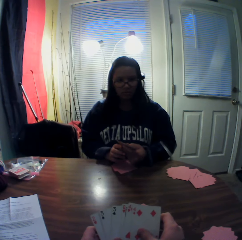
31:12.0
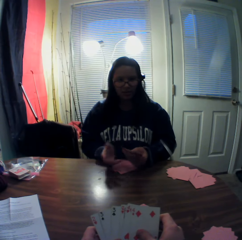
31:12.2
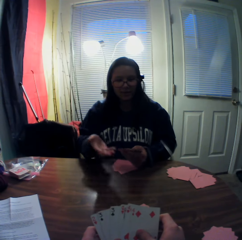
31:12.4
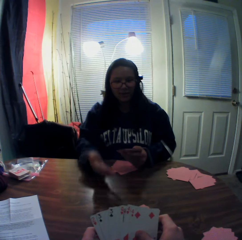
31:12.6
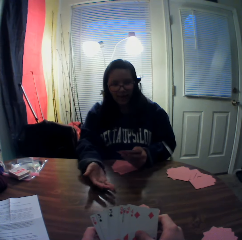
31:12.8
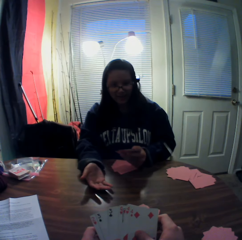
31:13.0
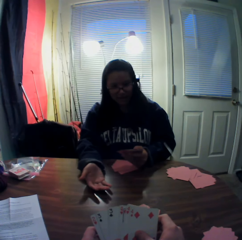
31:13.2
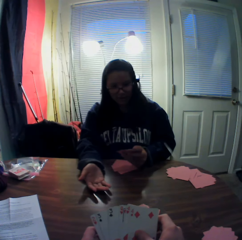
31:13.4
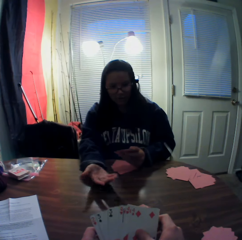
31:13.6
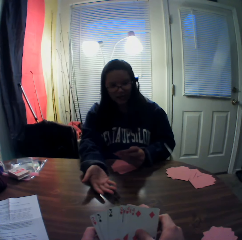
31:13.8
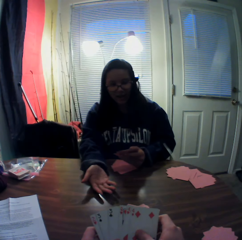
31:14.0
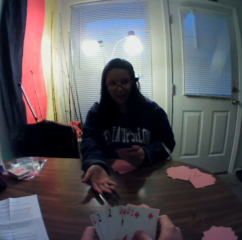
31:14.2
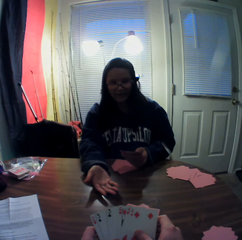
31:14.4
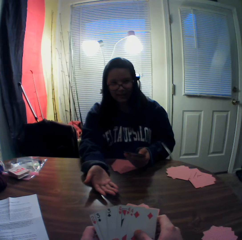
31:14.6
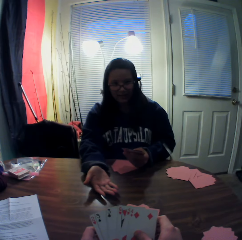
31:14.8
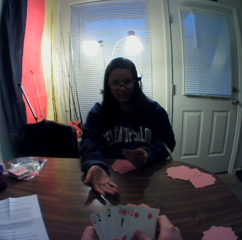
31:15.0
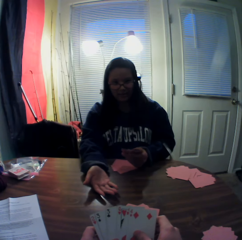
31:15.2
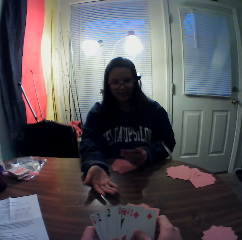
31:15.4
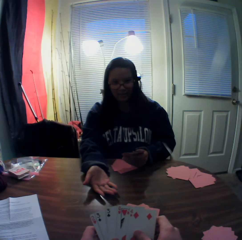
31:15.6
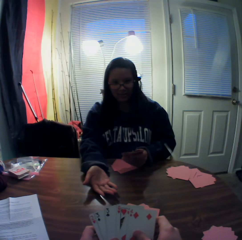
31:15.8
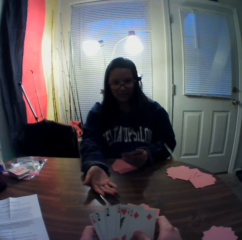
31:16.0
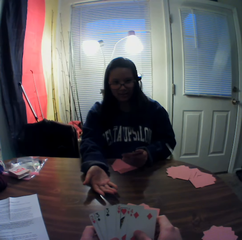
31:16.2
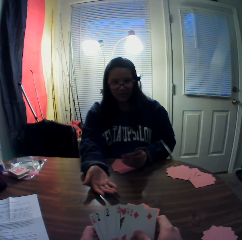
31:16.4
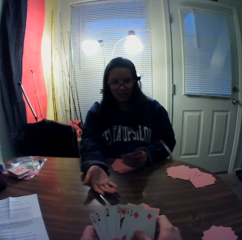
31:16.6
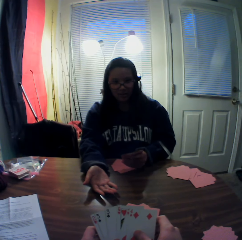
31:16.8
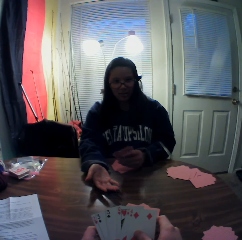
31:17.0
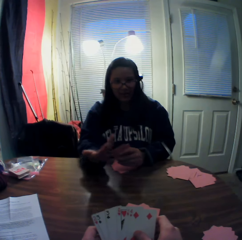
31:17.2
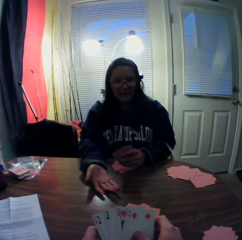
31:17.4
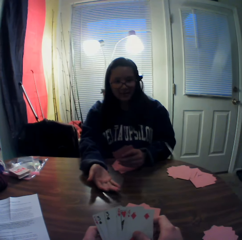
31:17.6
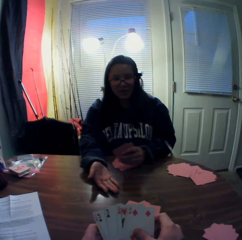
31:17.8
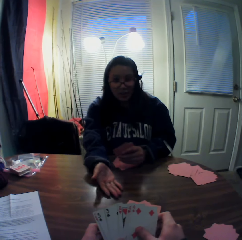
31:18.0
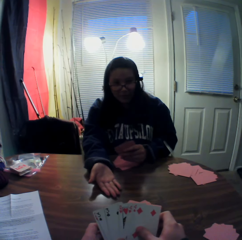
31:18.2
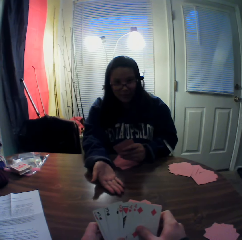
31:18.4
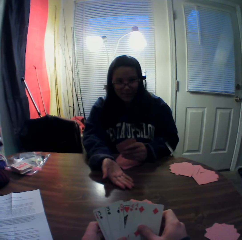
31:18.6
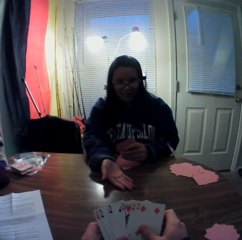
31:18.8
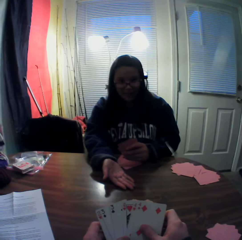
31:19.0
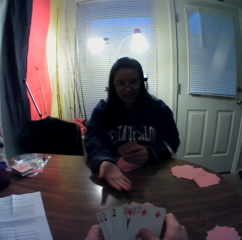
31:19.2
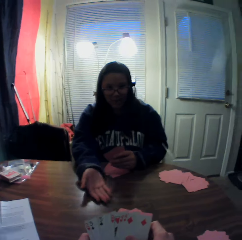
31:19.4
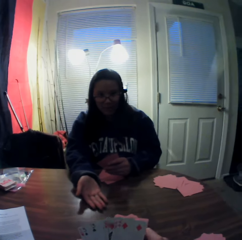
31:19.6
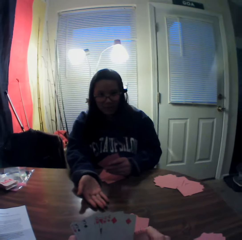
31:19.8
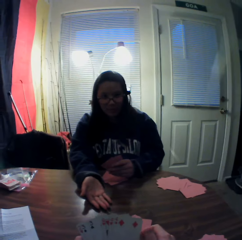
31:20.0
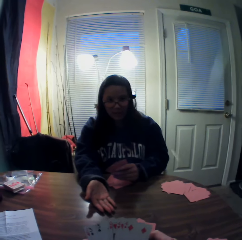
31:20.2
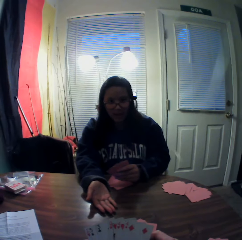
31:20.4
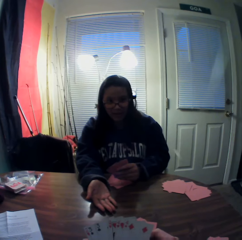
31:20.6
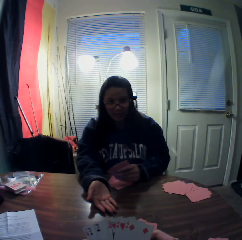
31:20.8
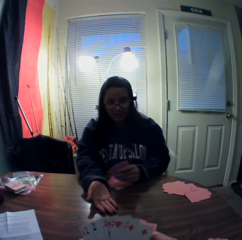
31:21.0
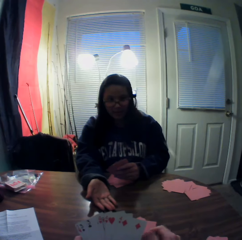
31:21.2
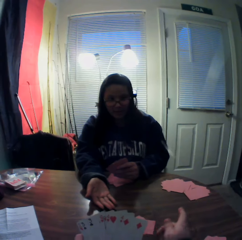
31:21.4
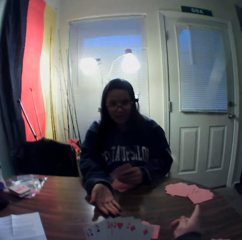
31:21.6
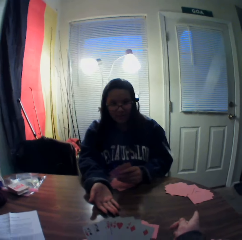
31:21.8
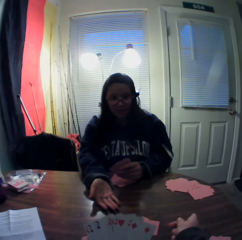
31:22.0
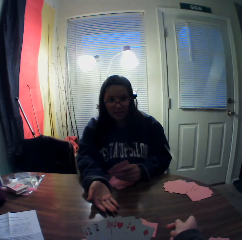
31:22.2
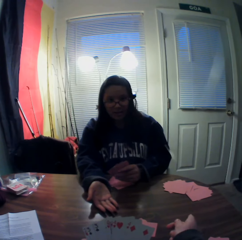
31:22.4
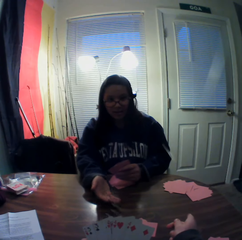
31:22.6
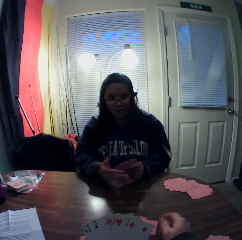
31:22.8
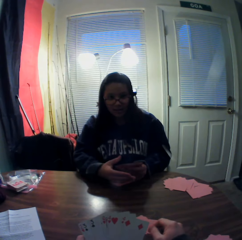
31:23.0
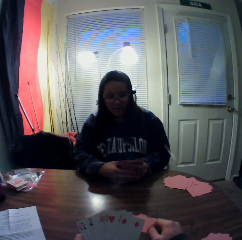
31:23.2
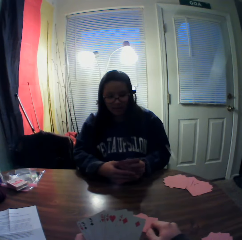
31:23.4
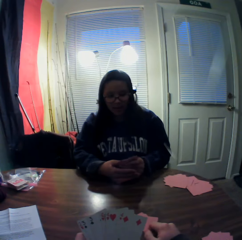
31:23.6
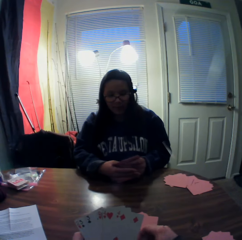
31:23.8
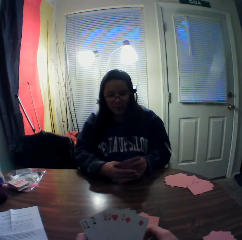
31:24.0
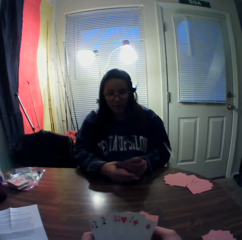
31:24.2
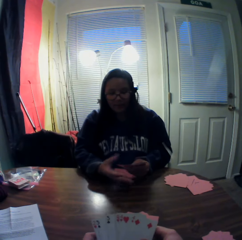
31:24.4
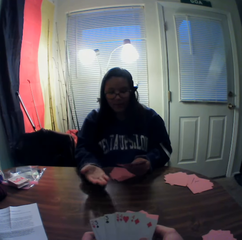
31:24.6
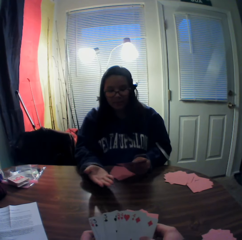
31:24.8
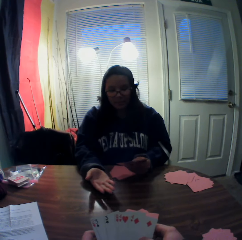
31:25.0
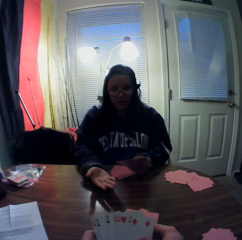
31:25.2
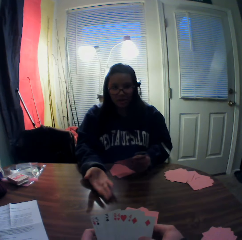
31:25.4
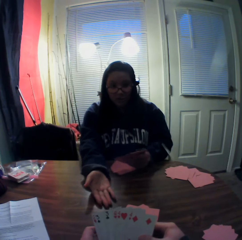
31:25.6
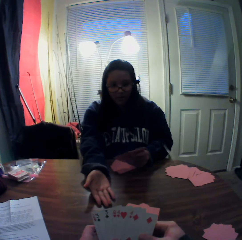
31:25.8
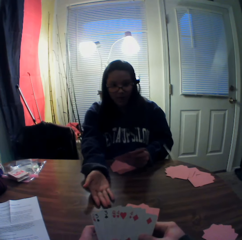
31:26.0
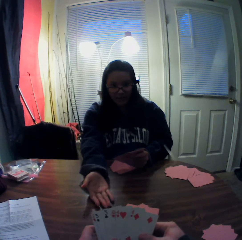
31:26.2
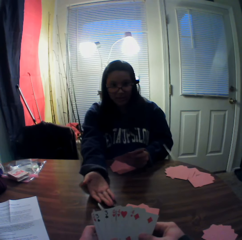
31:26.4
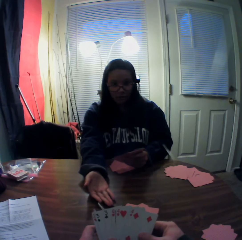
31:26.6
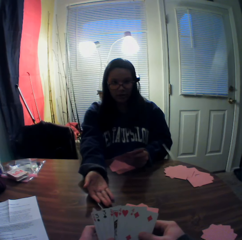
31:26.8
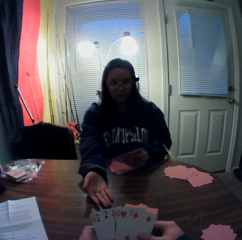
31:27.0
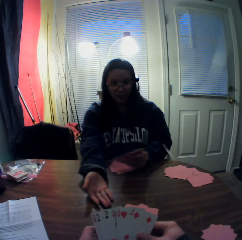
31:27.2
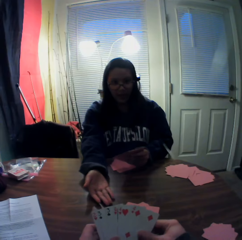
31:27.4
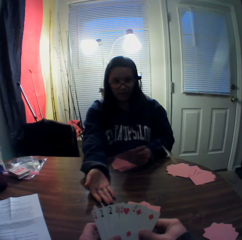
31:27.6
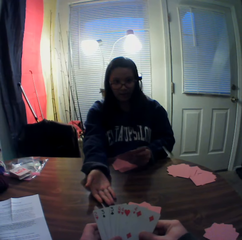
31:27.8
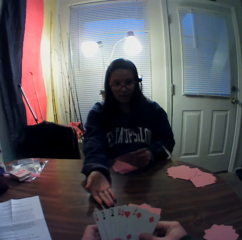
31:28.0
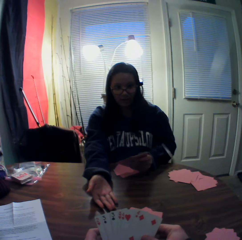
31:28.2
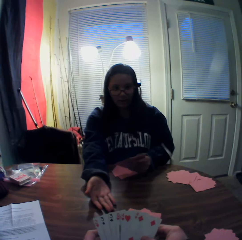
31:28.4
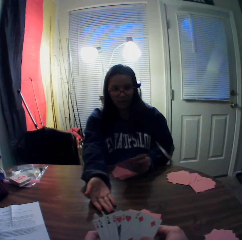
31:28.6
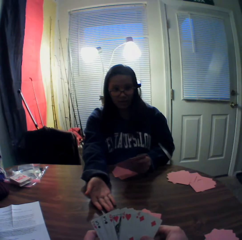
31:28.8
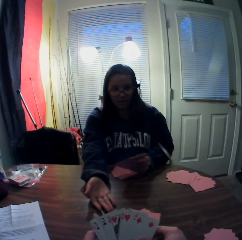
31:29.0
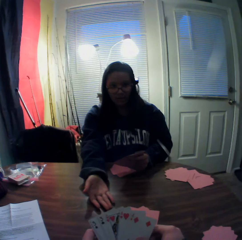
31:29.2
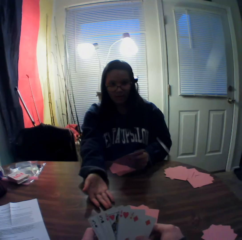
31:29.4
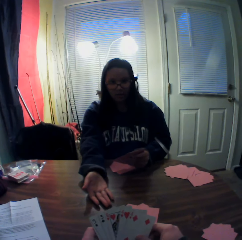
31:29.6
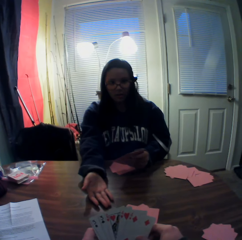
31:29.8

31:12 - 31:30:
The woman taps the table with her right hand. The woman puts her hand on the table. The woman holds the playing cards with both hands. The woman puts her hand on the table.

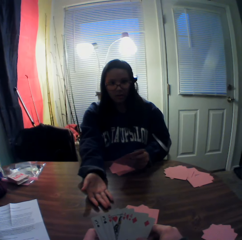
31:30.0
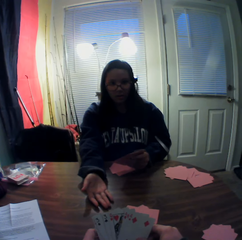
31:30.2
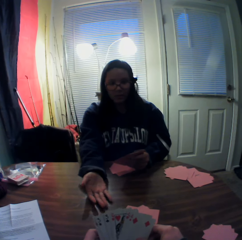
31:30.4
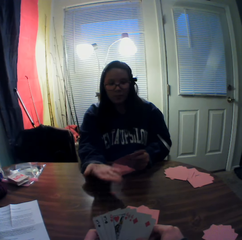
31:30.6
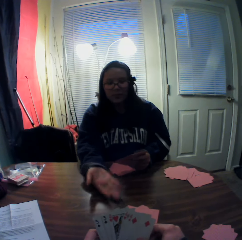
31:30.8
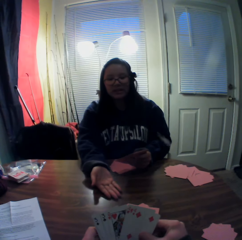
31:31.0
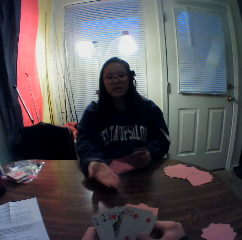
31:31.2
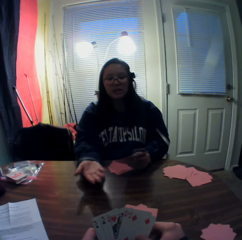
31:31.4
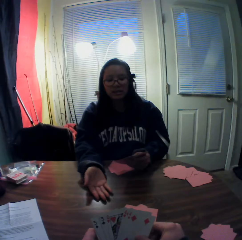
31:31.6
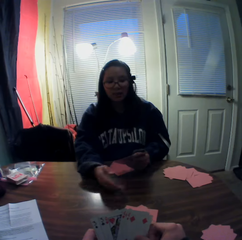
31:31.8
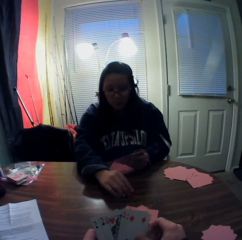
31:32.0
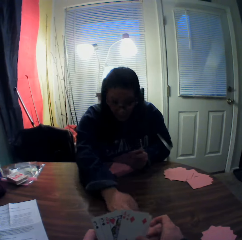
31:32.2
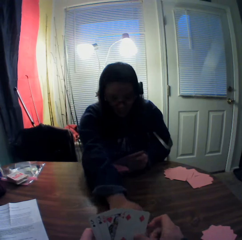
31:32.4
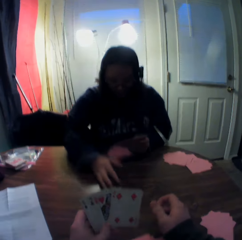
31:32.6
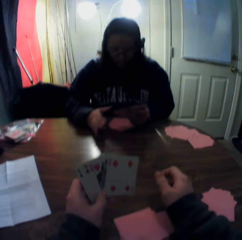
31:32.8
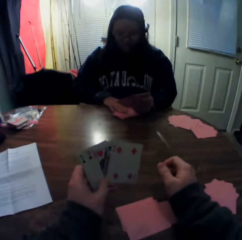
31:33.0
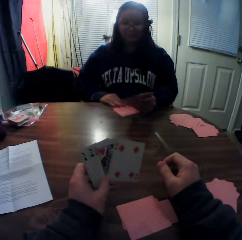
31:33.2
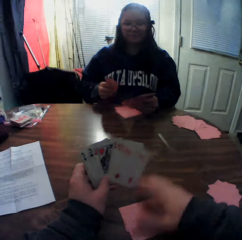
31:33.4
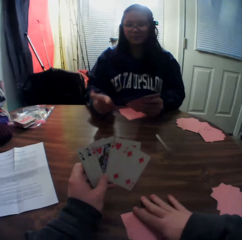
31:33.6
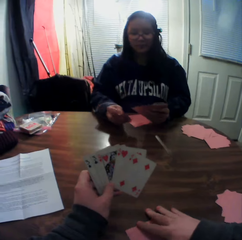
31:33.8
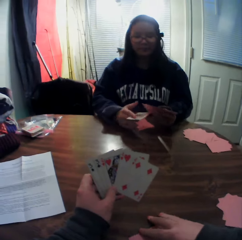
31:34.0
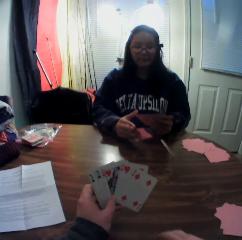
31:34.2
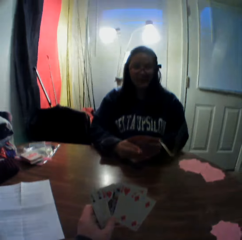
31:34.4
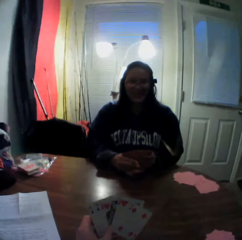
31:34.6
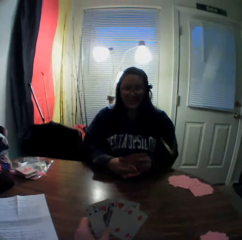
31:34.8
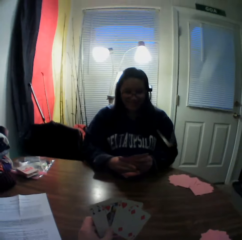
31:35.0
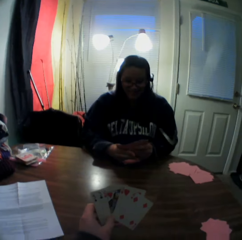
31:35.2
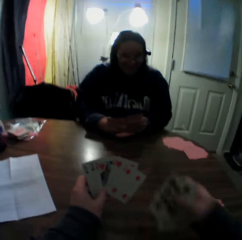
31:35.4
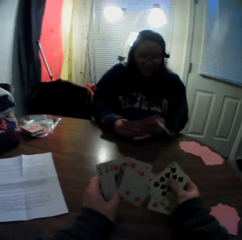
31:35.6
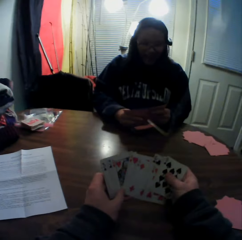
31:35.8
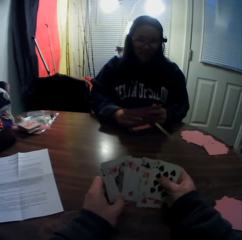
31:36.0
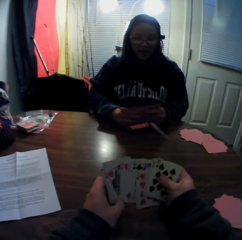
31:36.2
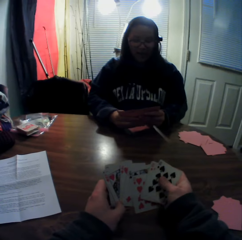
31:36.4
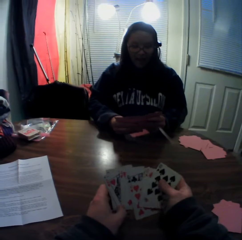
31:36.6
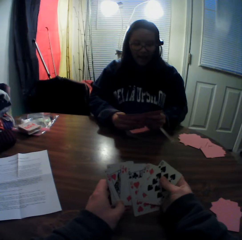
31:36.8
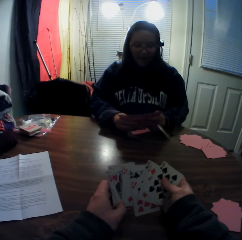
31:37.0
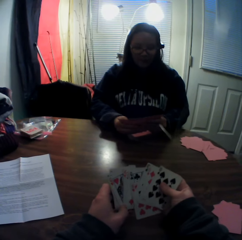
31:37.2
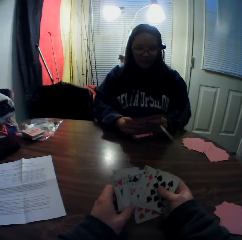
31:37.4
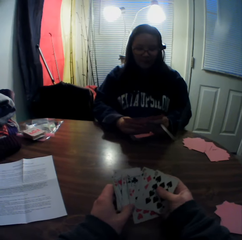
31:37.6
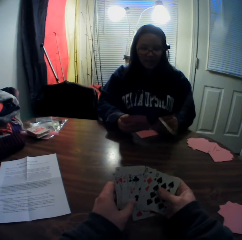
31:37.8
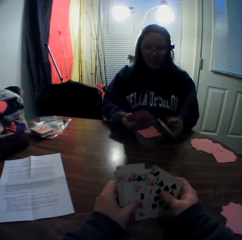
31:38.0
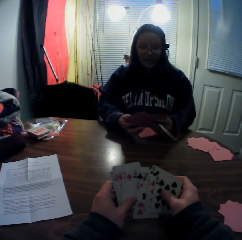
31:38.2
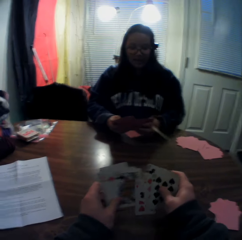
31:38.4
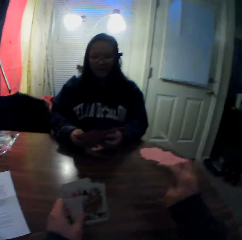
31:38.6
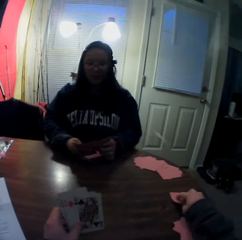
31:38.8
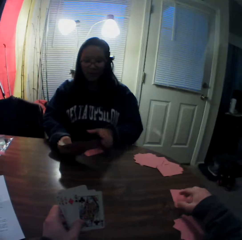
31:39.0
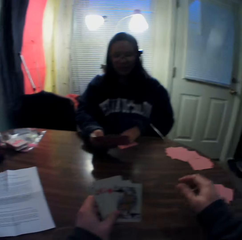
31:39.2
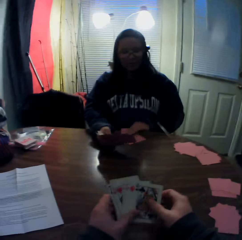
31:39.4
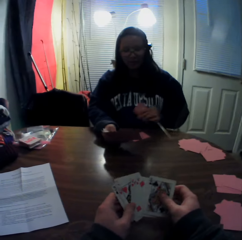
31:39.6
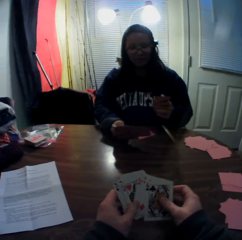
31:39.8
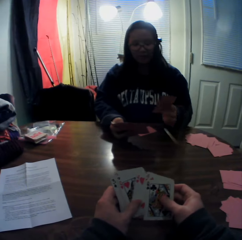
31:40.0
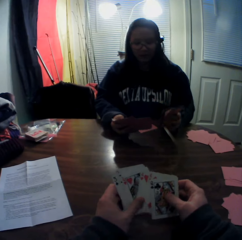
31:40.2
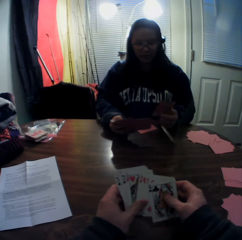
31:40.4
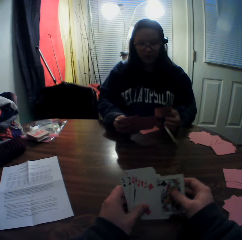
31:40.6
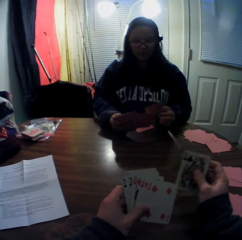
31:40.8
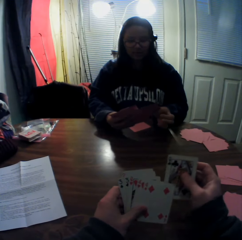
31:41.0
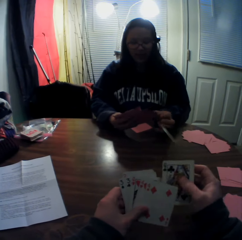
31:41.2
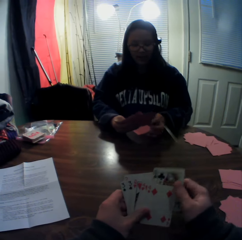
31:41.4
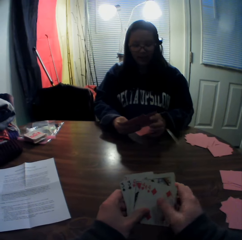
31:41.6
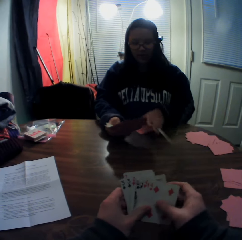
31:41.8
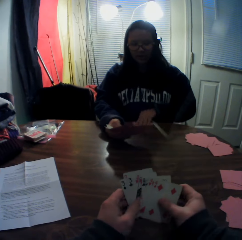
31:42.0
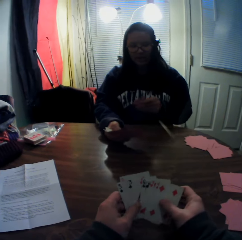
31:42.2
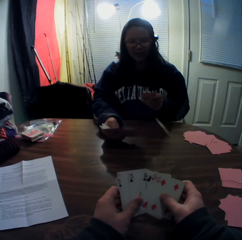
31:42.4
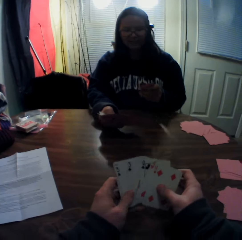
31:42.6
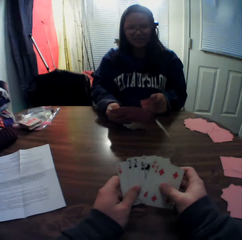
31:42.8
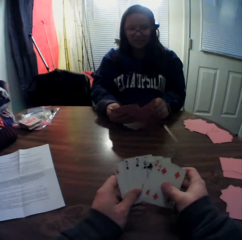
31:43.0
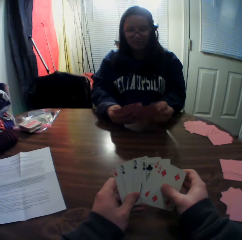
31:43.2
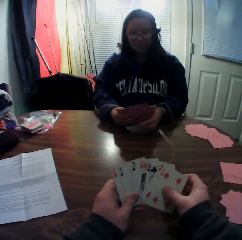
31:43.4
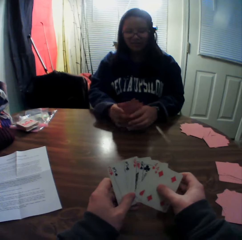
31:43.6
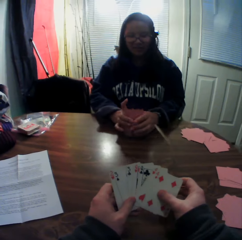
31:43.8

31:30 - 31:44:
The camera wearer moves the playing cards on the table. The woman moves the stack of cards on the table. The woman picks a playing card from the stack of cards on the table with her right hand. The camera wearer packs the stack of cards on the table with his right hand. The woman holds the playing card. The camera wearer picks playing cards from the table. The woman adds the card to the stack of cards in her hands and flips through the stack of cards in her hands. The camera wearer holds the playing cards. He adds the cards to the stack of cards in his hands. He flips through the stack of cards in his hands. He picks cards from the stack of cards in his hands with his right hand. He places the cards onto the table. The woman picks a playing card from the stack of cards on the table with her left hand. The camera wearer flips through the stack of cards in his hands. The woman holds the playing card. The woman adds the card to the stack of cards in her hands. The woman picks a card on the table with her left hand. The woman holds the playing card. The woman adds the card to the stack of cards in her hands.
